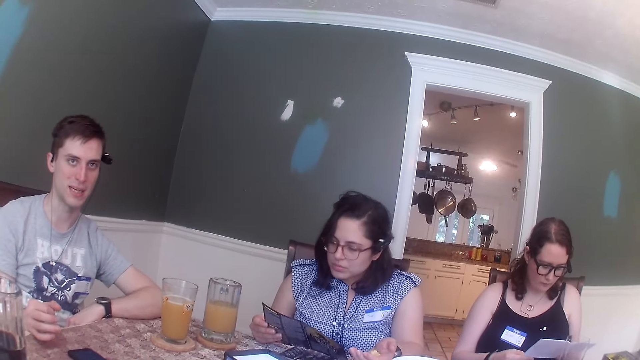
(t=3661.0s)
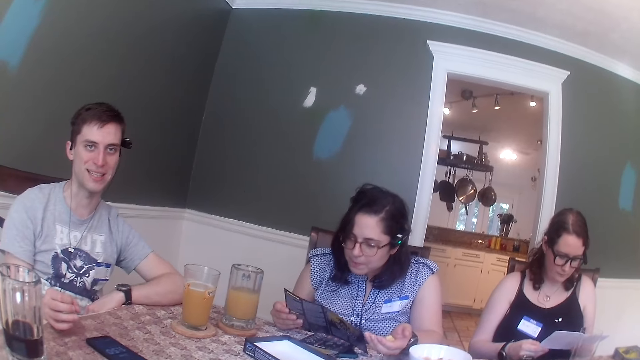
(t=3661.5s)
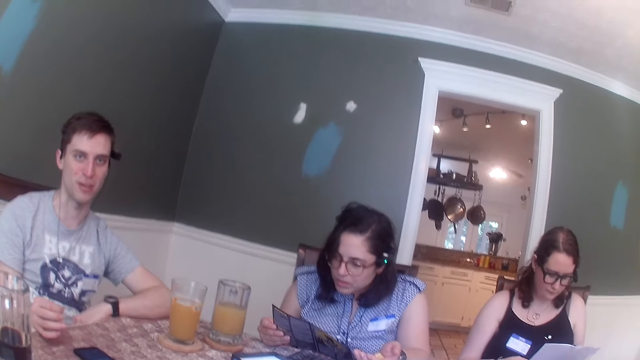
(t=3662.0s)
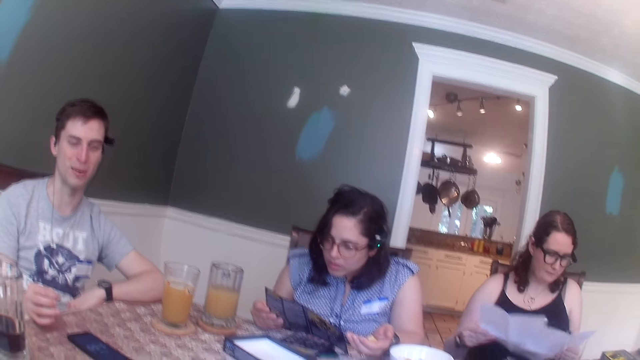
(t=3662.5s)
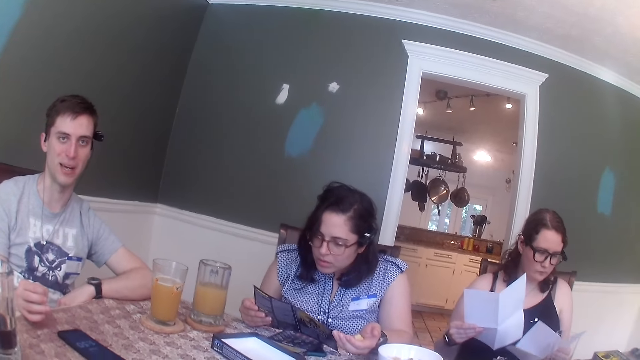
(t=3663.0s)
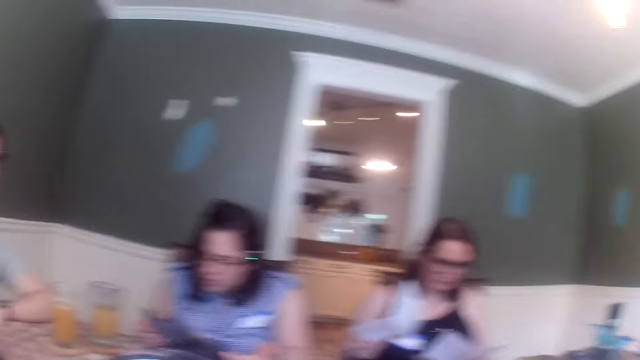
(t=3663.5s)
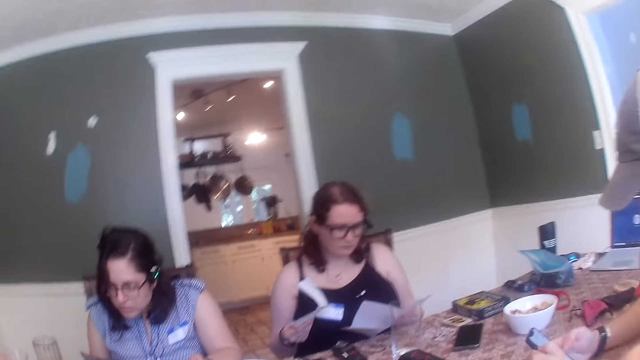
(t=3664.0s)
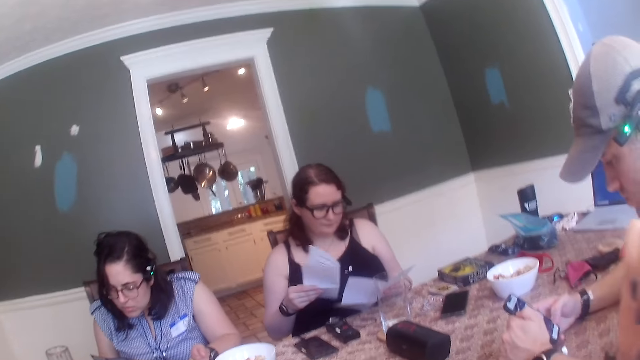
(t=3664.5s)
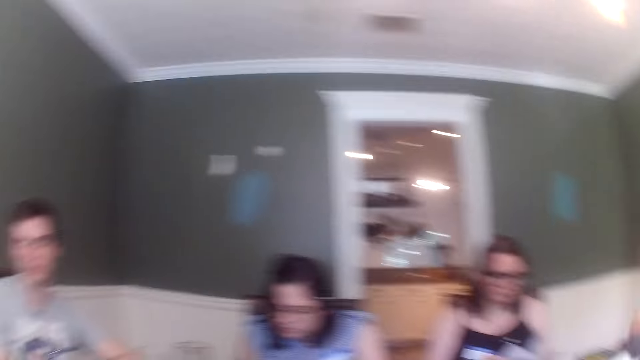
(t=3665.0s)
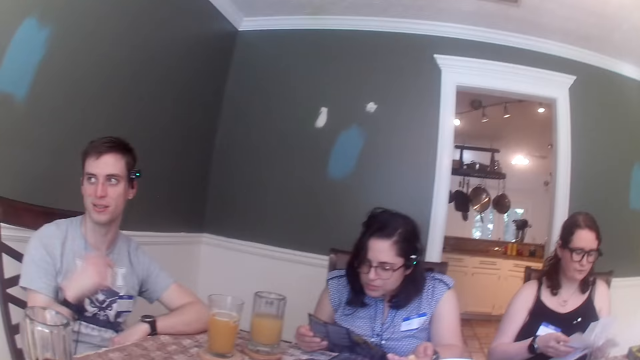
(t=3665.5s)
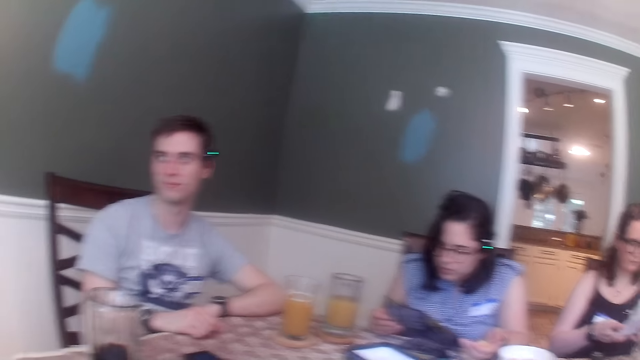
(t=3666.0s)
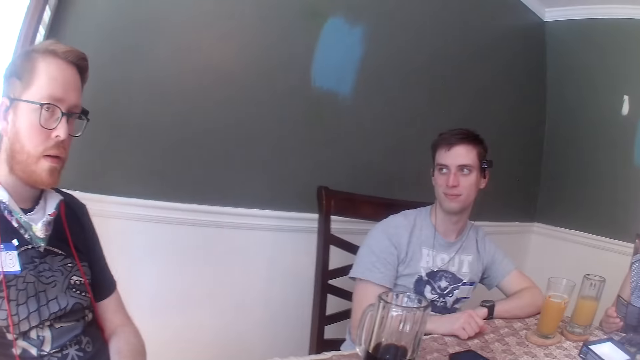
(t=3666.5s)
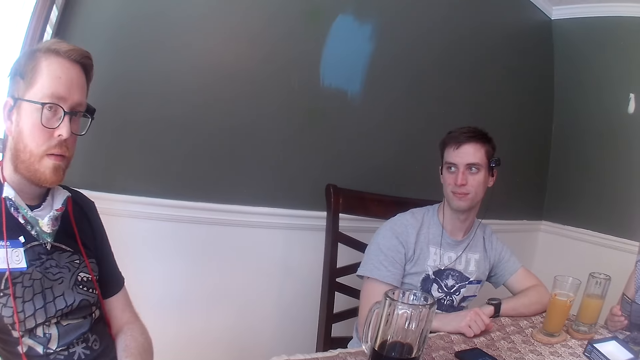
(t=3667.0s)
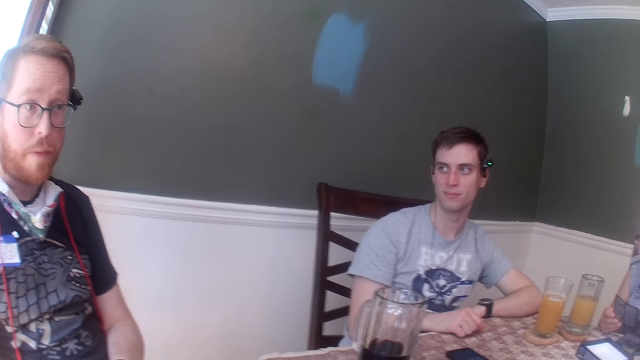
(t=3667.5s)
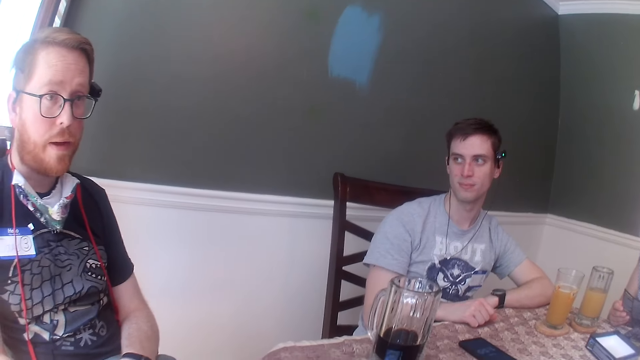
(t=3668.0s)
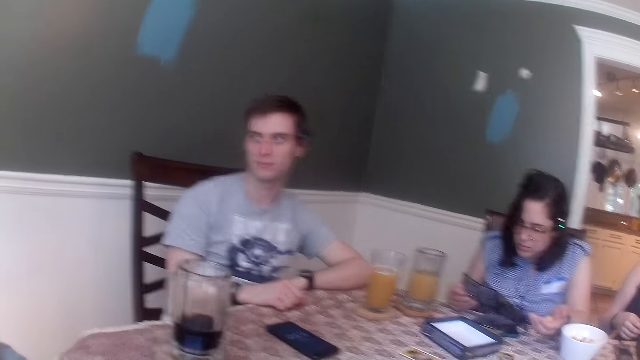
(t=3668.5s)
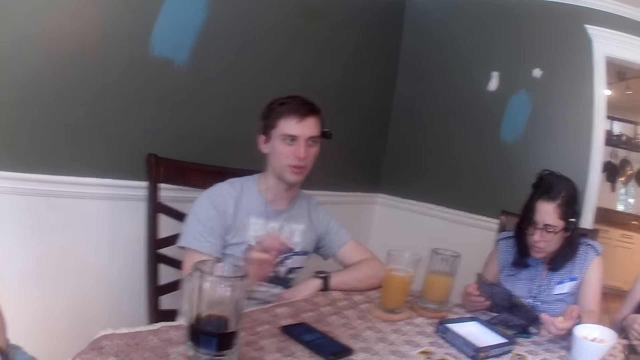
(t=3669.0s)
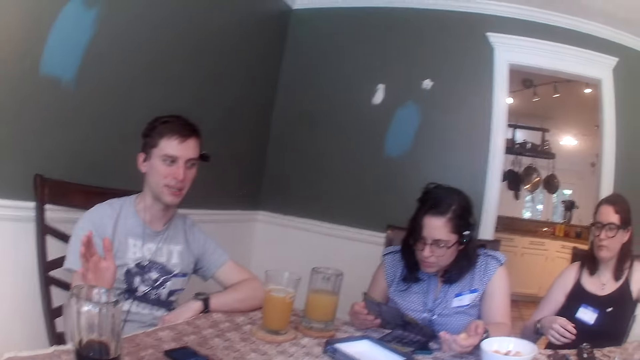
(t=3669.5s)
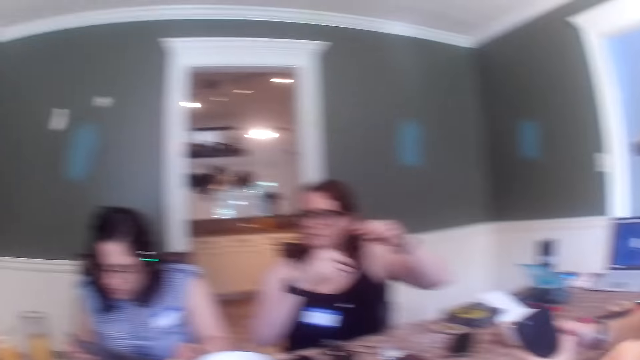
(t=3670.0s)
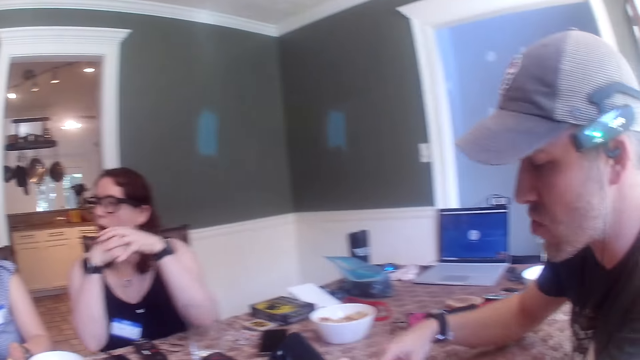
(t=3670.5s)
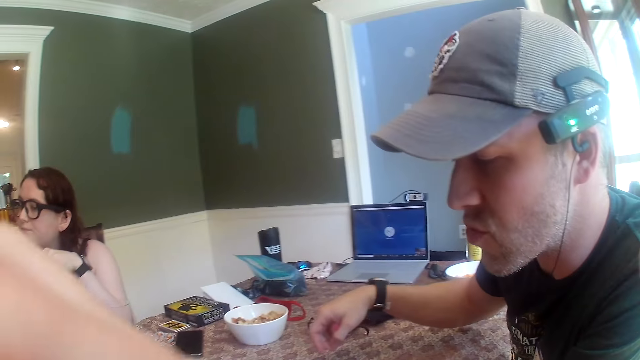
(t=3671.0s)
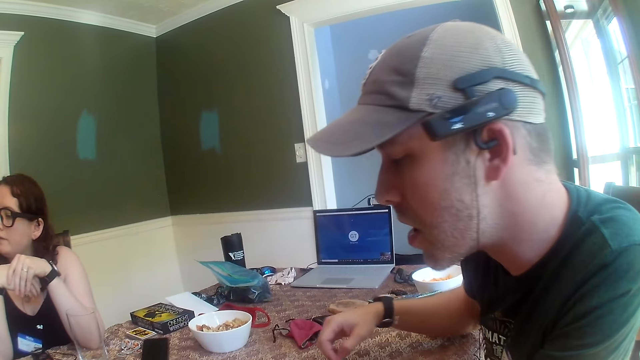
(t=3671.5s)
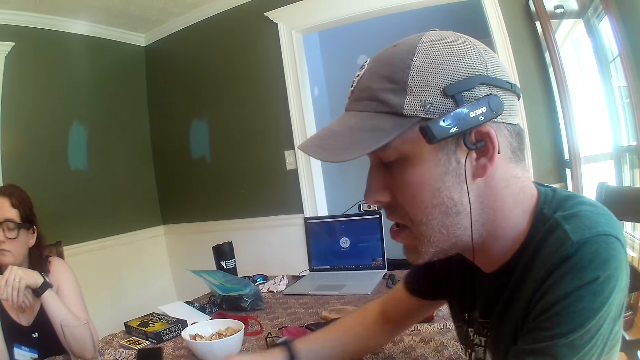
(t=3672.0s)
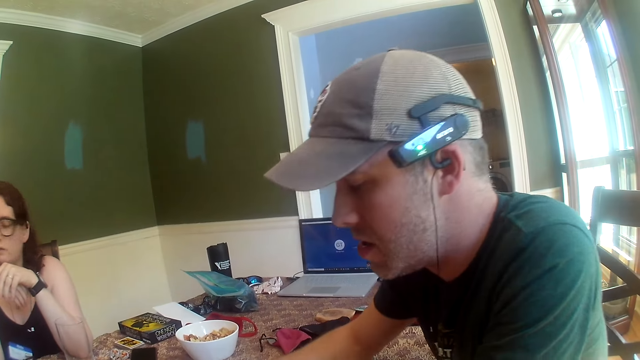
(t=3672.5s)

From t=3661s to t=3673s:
The first man places his right hand on the table. The camera wearer looks around. The other woman drops both hands on the table.

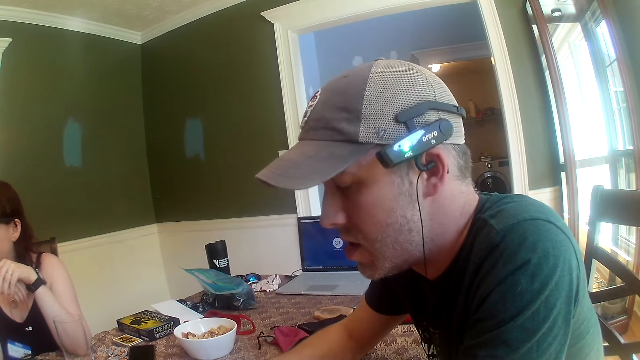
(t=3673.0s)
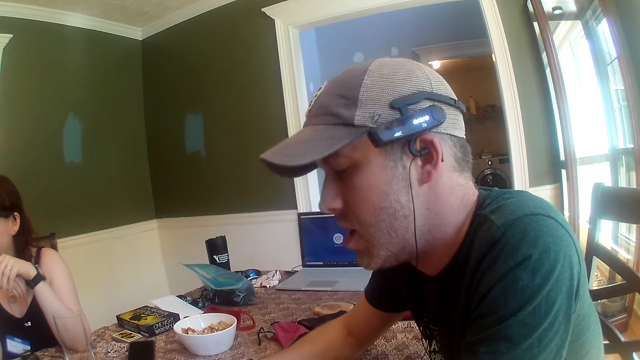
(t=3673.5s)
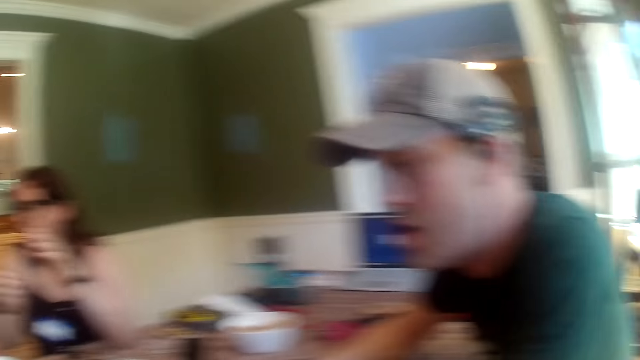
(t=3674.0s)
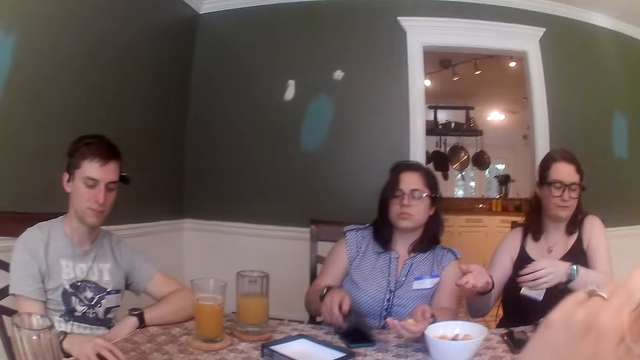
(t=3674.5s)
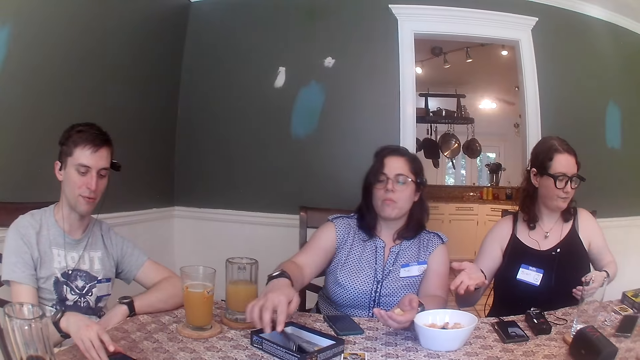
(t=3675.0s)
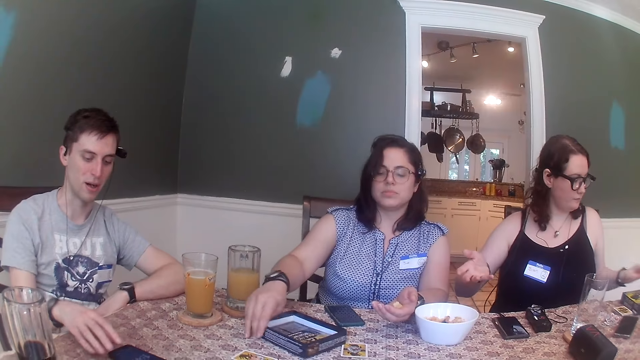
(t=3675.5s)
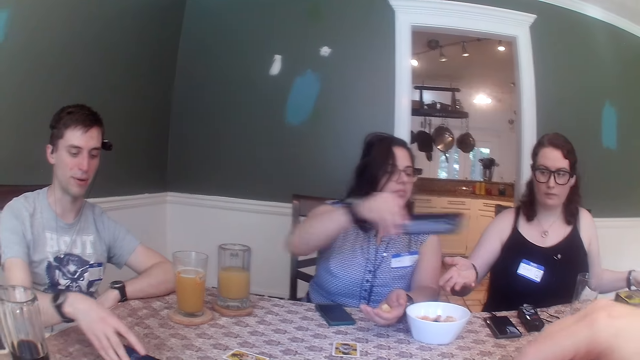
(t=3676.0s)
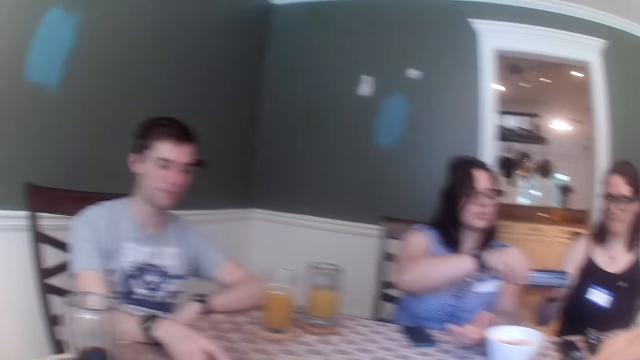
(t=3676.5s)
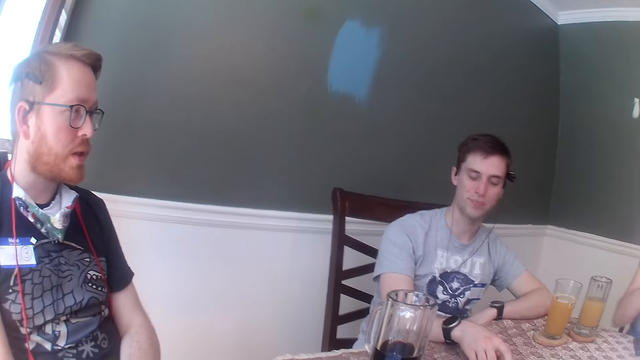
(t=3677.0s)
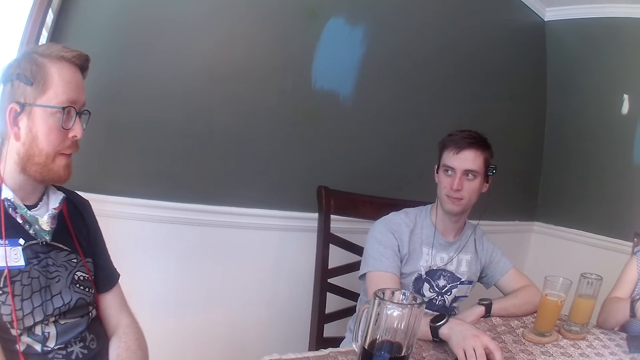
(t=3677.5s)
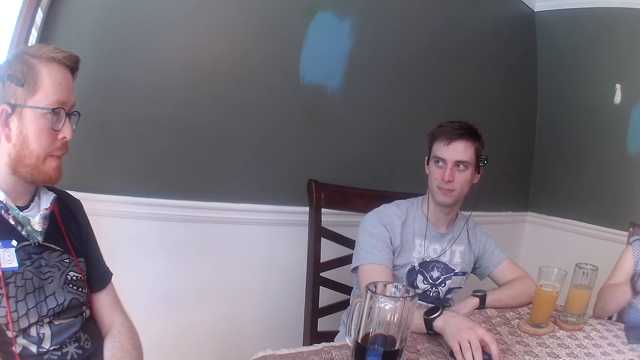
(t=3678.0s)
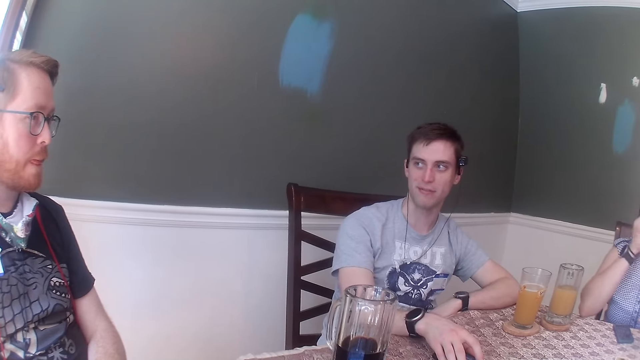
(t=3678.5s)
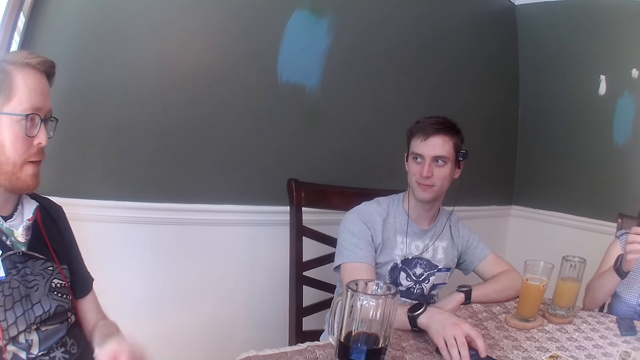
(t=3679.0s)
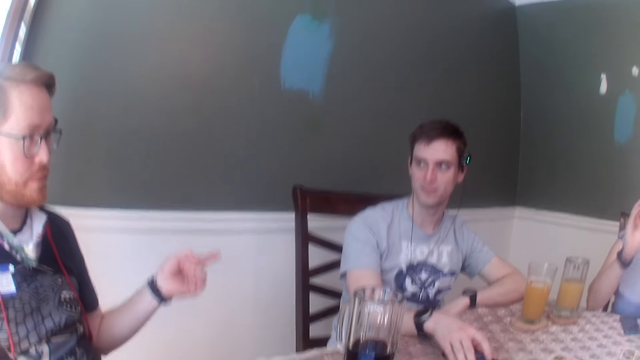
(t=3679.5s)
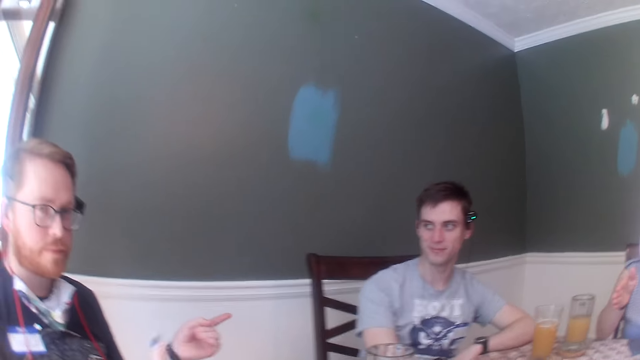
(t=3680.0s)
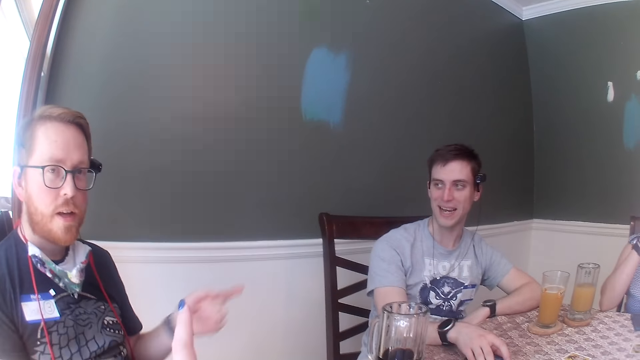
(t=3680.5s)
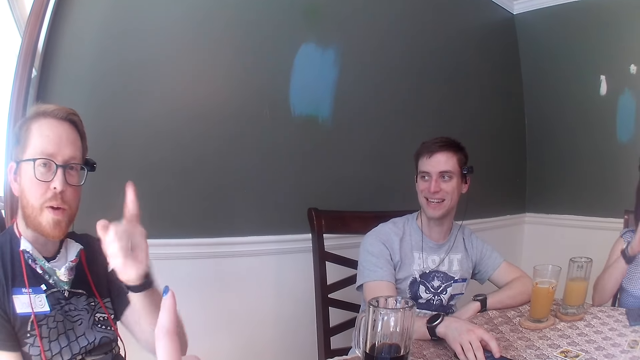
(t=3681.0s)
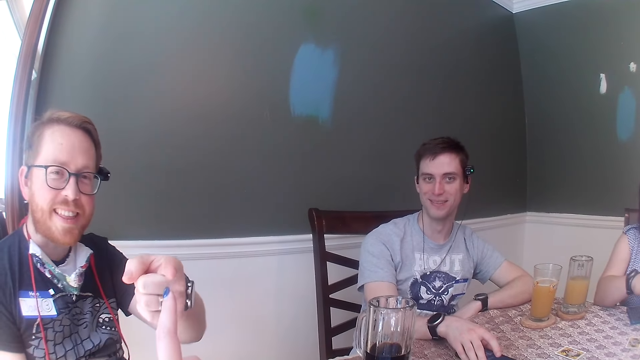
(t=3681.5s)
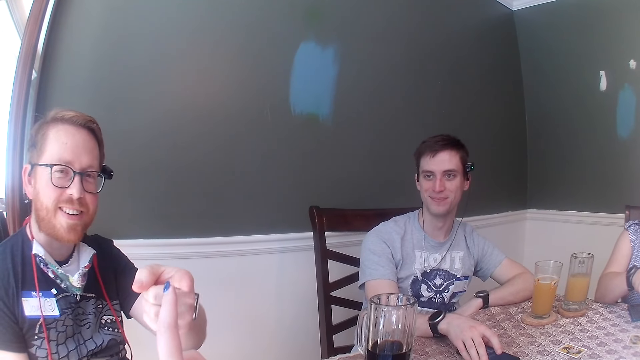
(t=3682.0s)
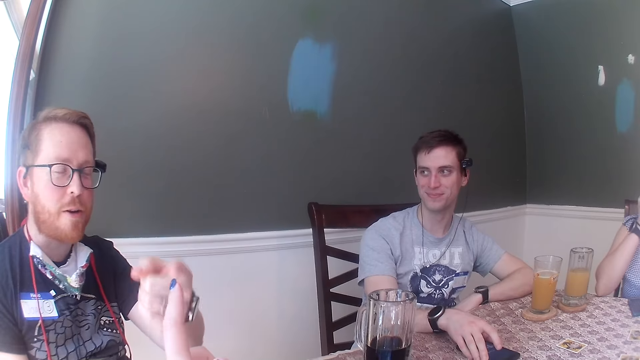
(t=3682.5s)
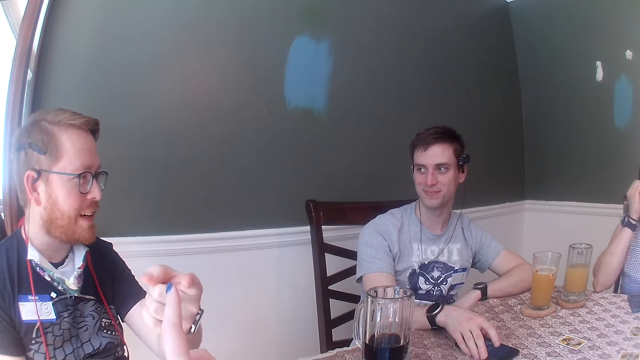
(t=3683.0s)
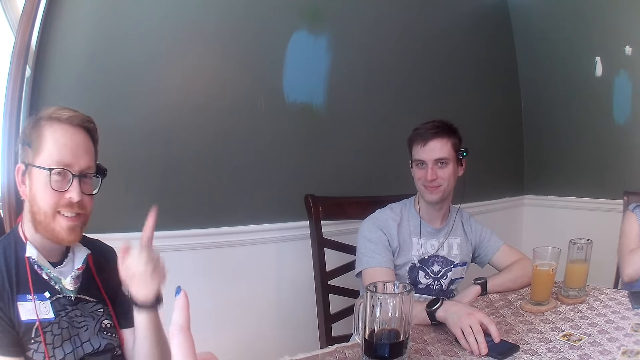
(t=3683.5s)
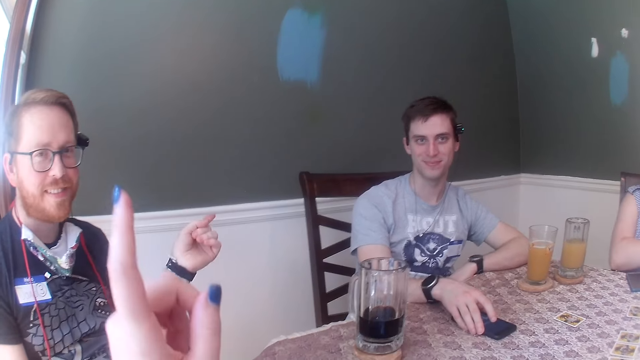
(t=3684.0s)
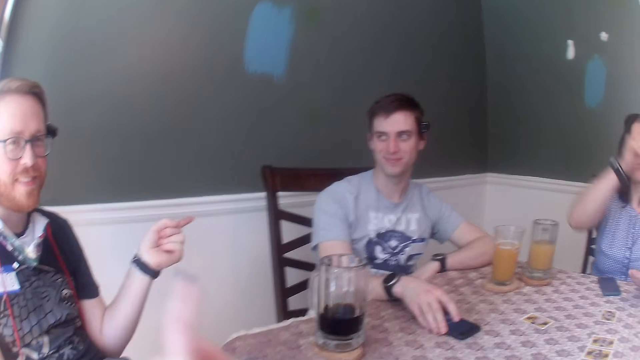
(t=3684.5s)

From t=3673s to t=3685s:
The first man moves the phone on the table with his right hand. The first woman puts the game rule sheet in the game pack with her right hand. She gives the game rule pack to the other woman with her right hand. The third man points to the left with his left hand. He points at the camera wearer with his left hand. He points at the first man with his left hand.
